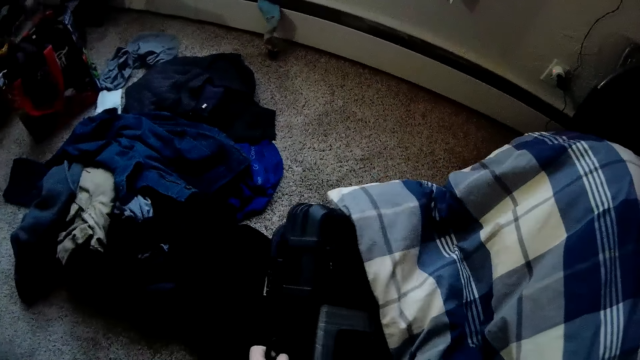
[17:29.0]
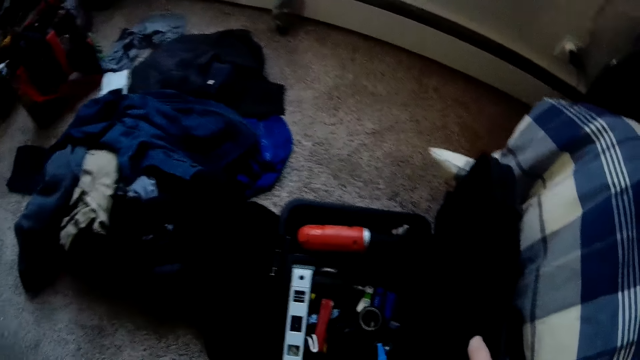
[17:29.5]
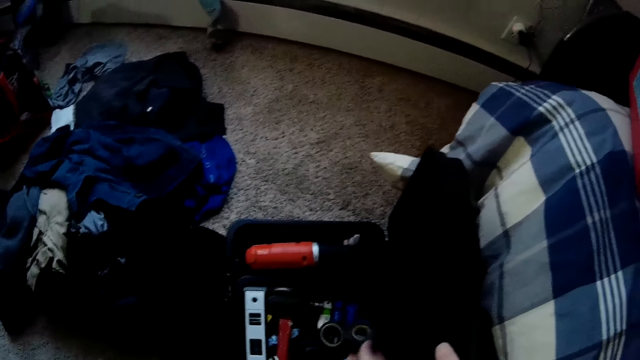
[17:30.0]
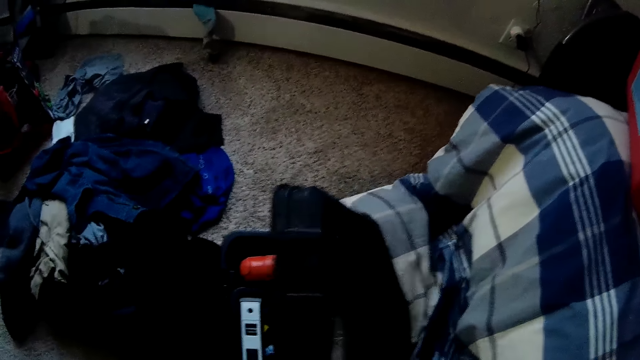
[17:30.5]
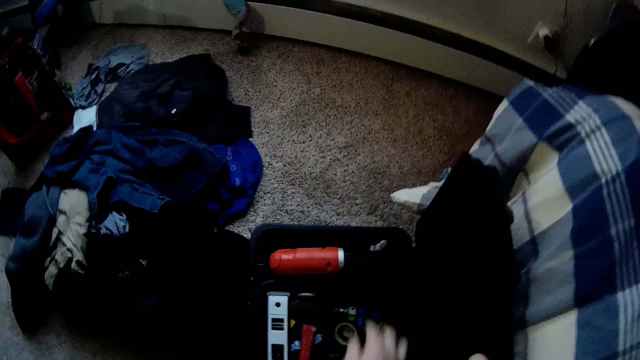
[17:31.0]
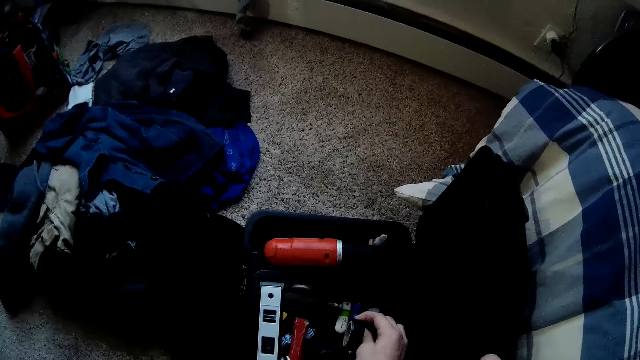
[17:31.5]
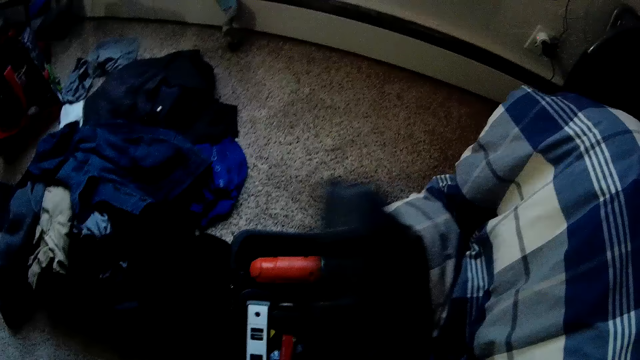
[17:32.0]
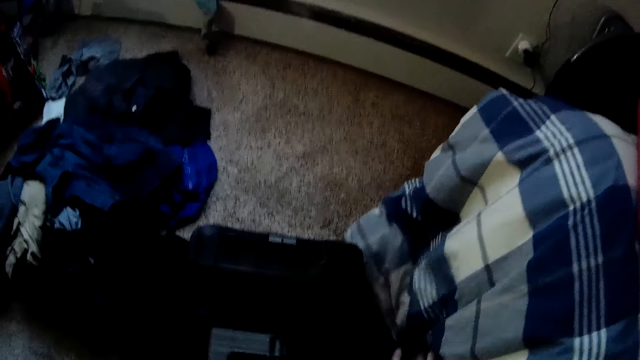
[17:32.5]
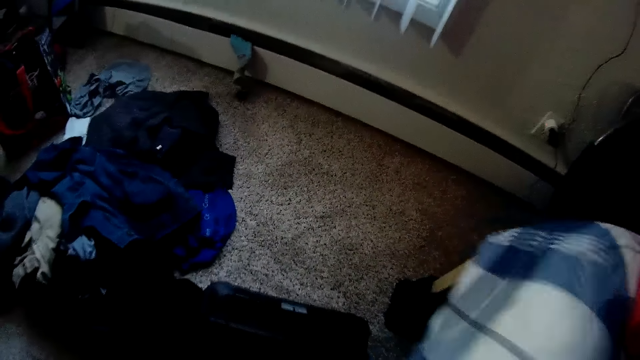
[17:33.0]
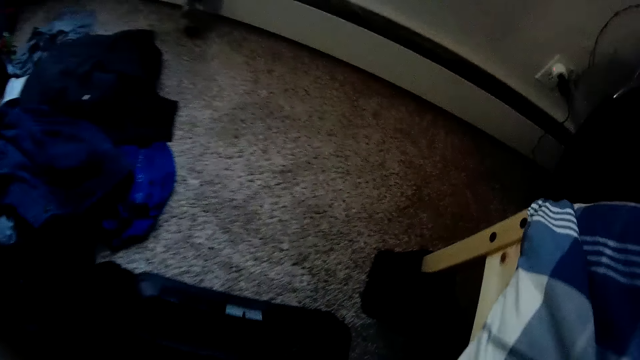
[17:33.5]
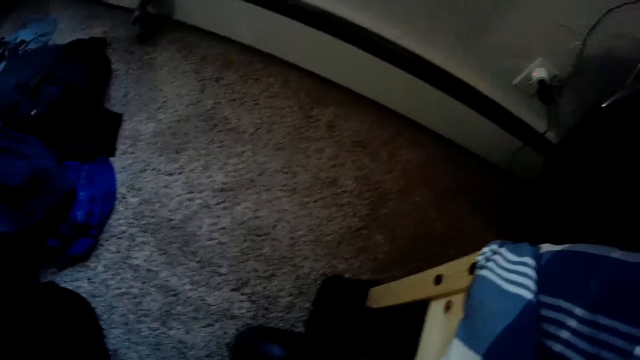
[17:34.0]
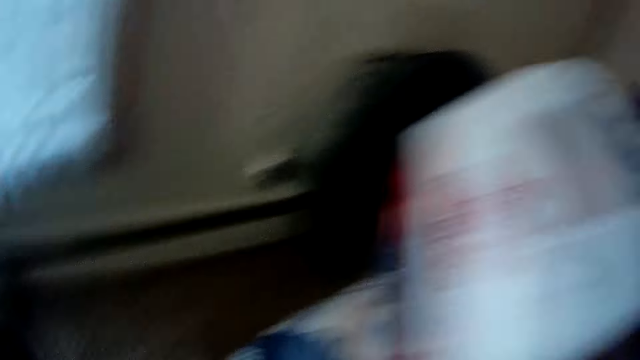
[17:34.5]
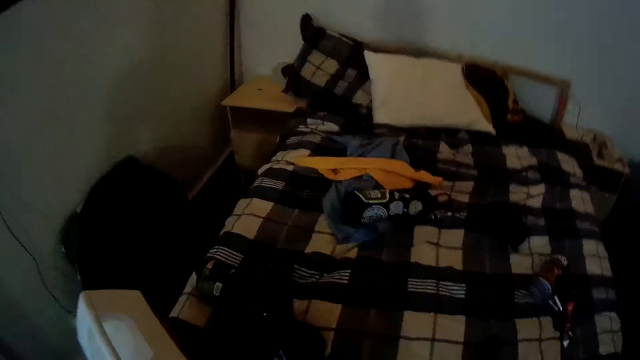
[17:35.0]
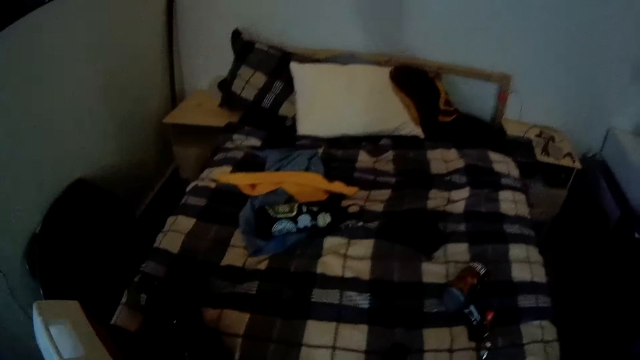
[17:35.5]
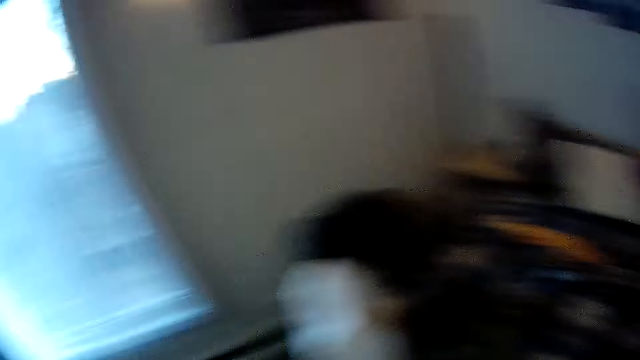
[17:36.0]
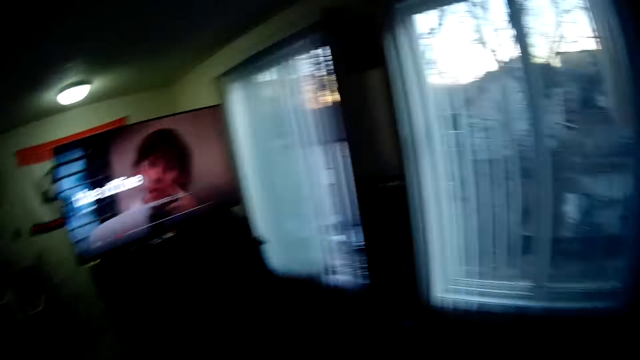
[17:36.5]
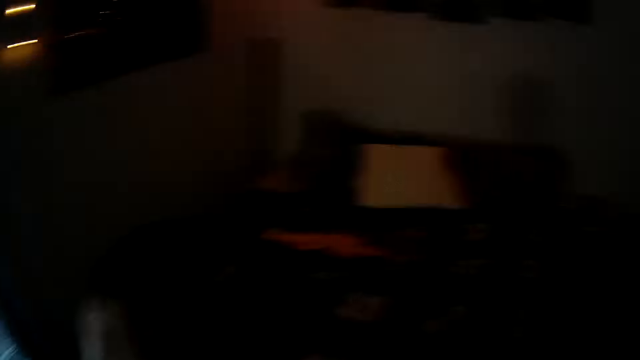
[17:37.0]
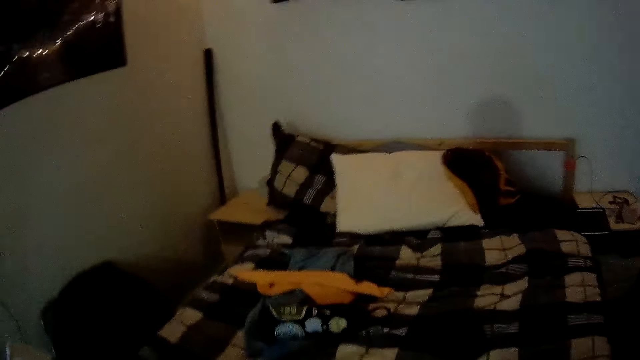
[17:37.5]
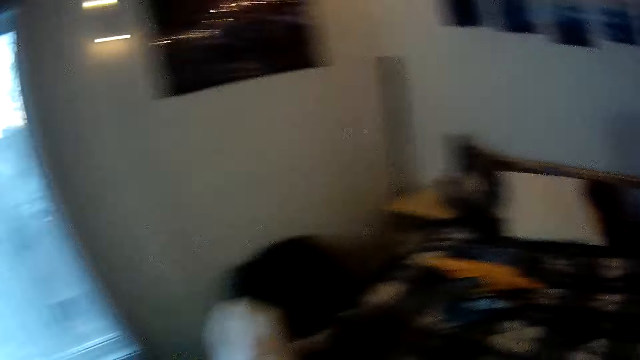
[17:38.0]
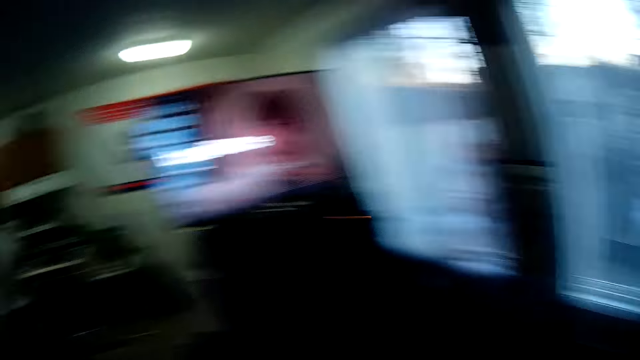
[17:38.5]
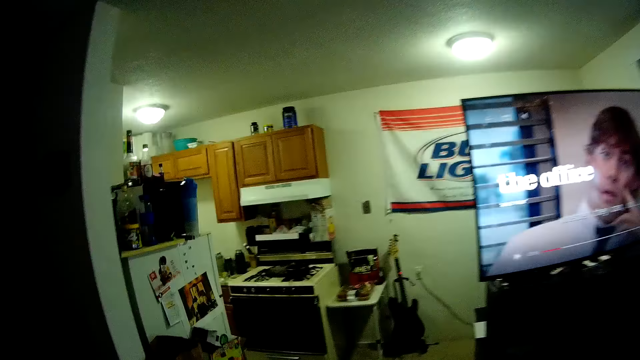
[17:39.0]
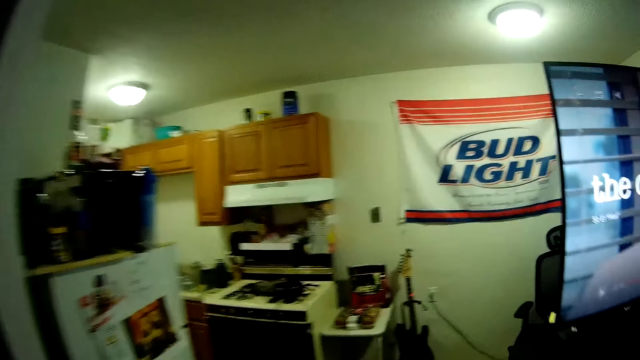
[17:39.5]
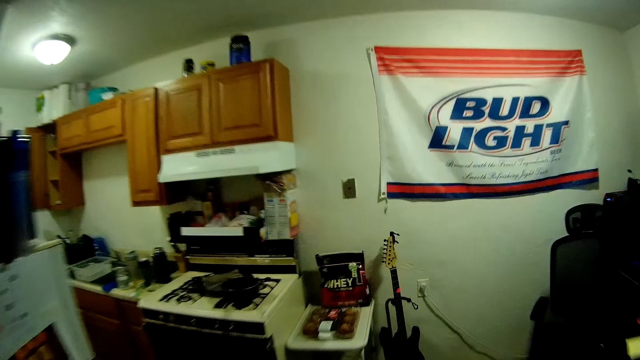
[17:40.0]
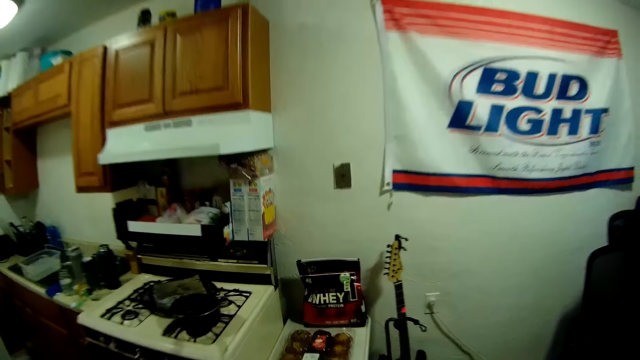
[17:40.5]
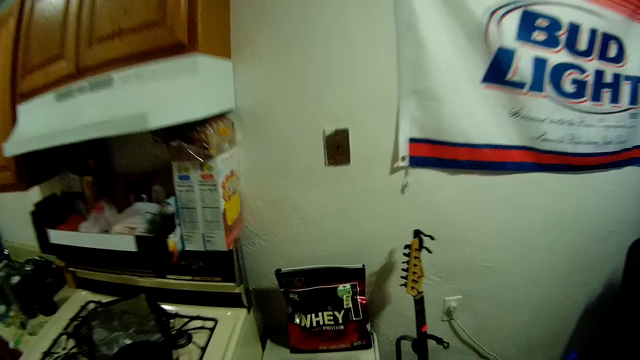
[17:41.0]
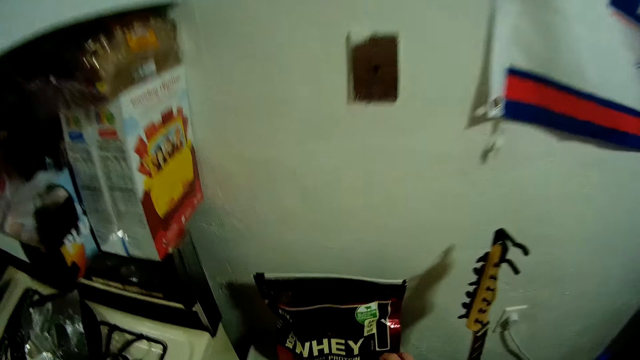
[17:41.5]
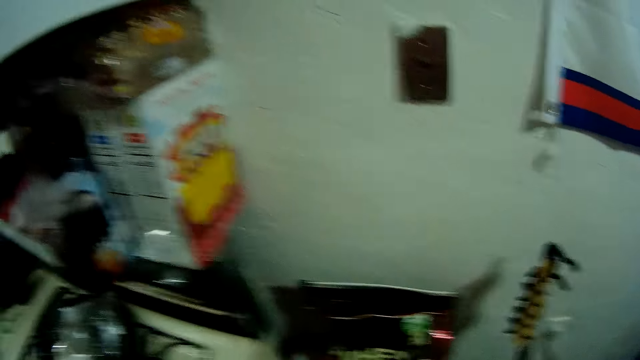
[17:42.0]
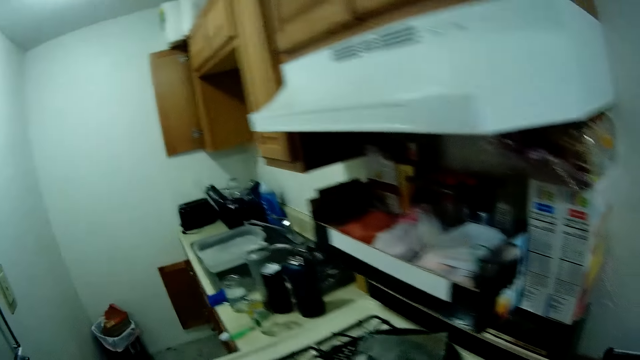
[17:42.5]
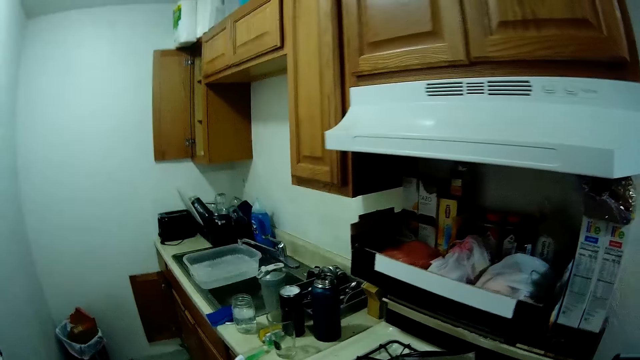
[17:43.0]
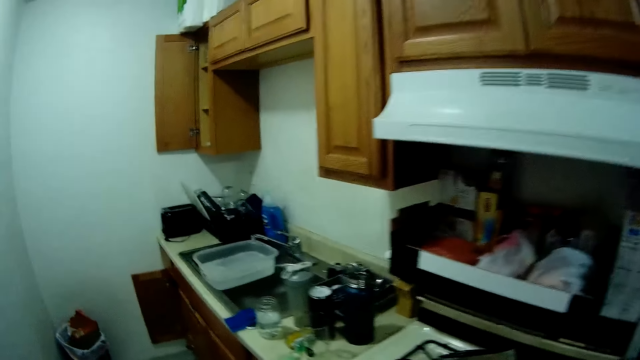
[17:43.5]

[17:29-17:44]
The camera wearer drags the box from under the bed. They open the box. They pick something. They push the box under the bed. They look around. They walk around.

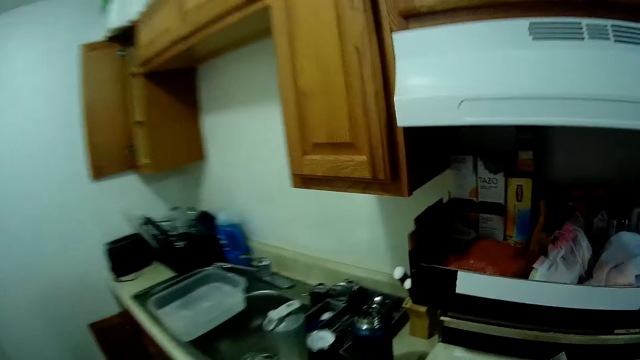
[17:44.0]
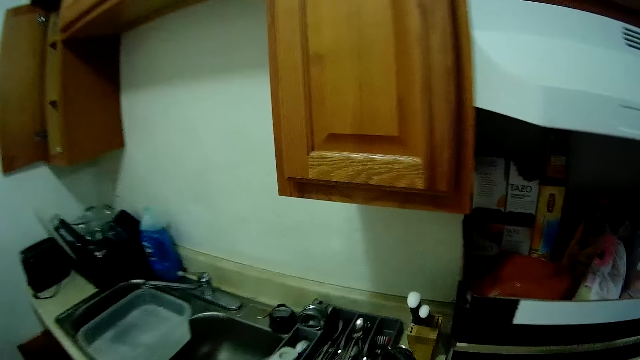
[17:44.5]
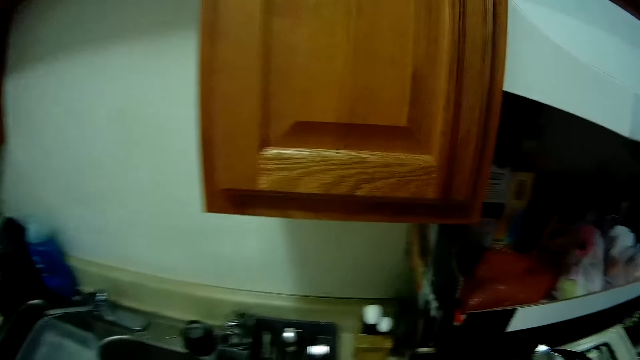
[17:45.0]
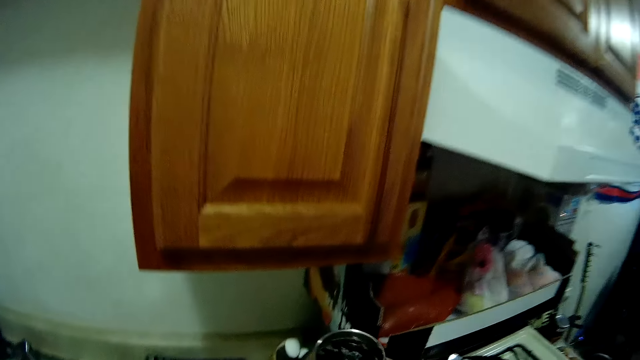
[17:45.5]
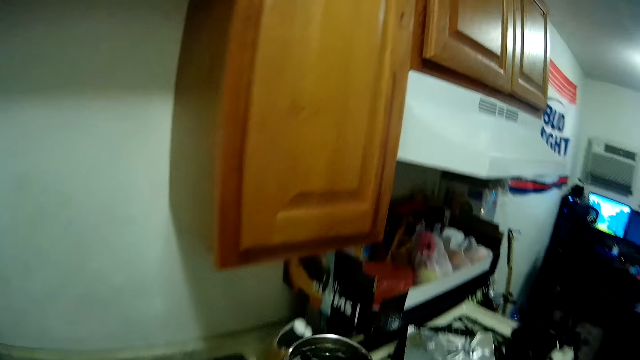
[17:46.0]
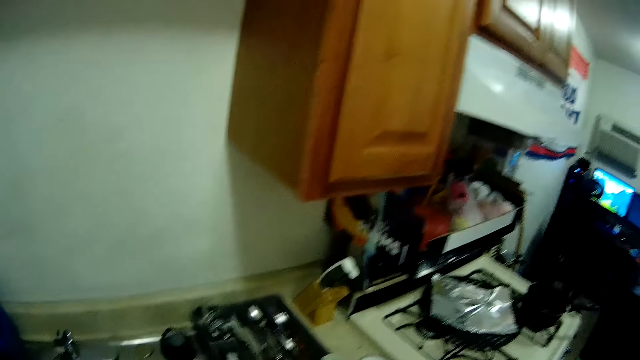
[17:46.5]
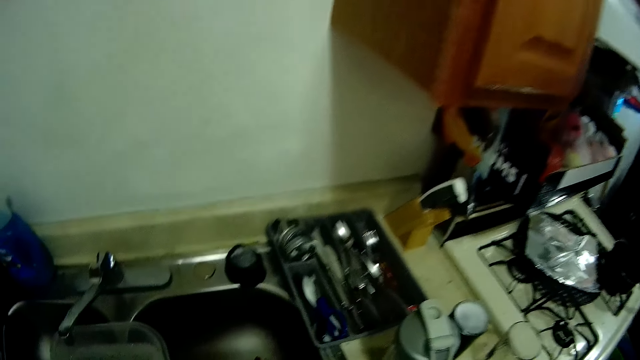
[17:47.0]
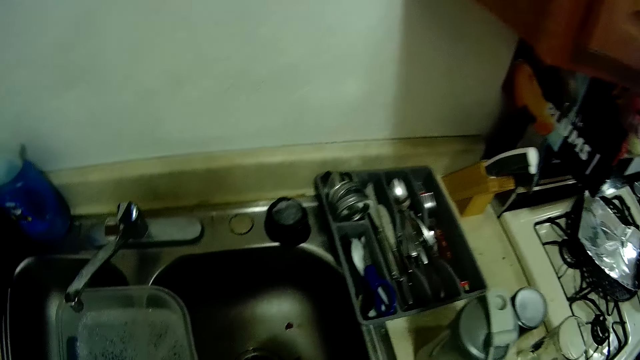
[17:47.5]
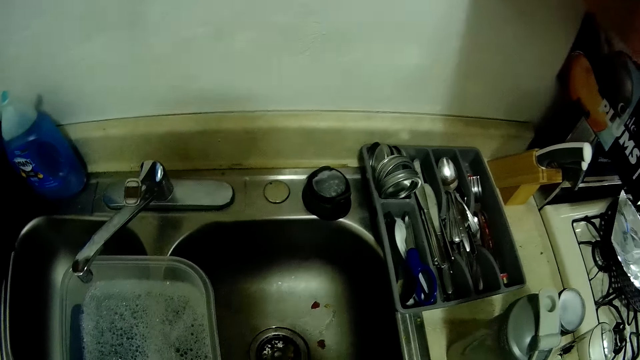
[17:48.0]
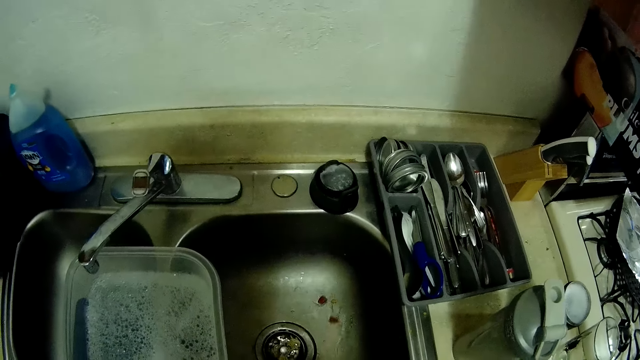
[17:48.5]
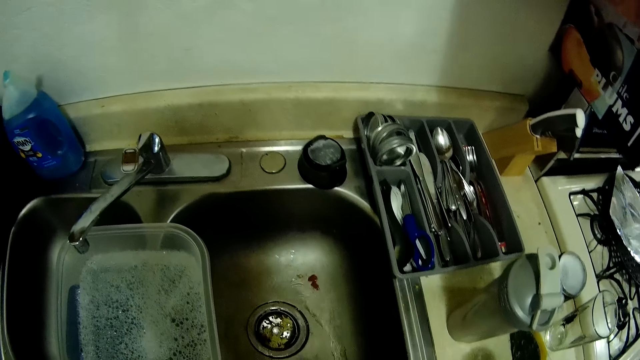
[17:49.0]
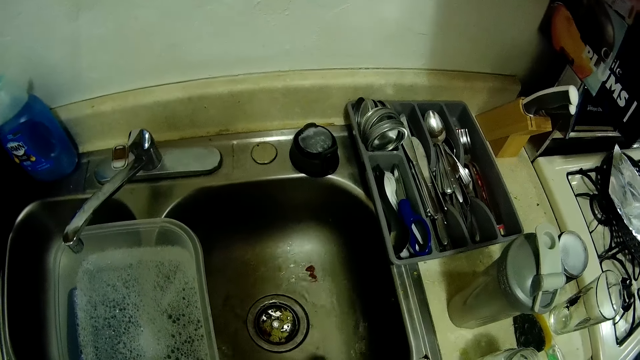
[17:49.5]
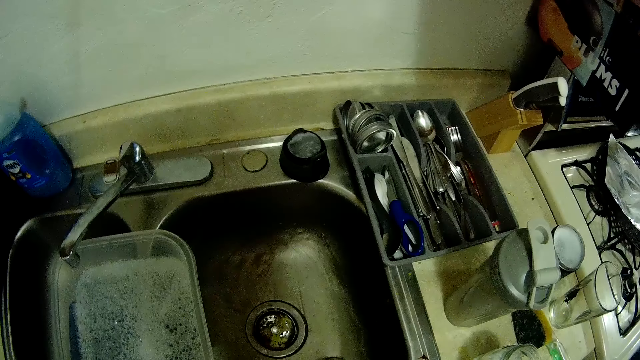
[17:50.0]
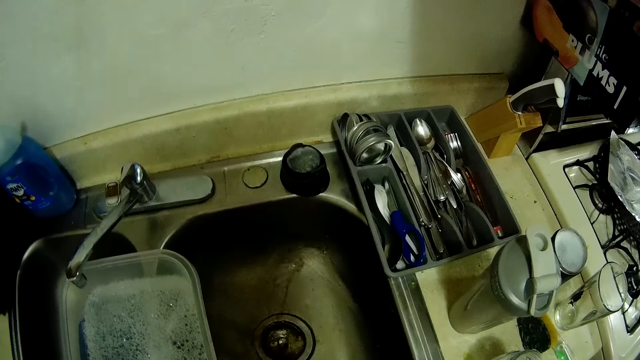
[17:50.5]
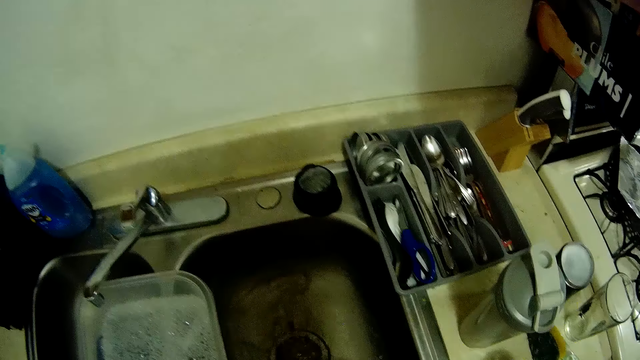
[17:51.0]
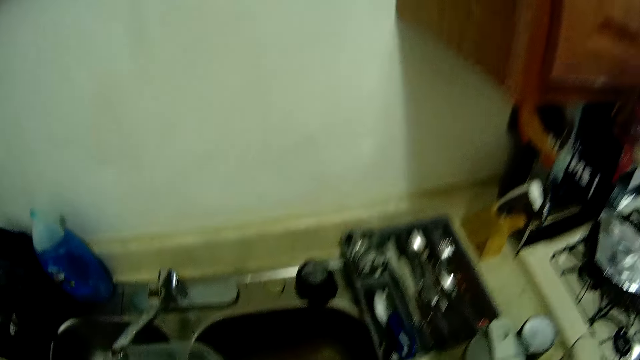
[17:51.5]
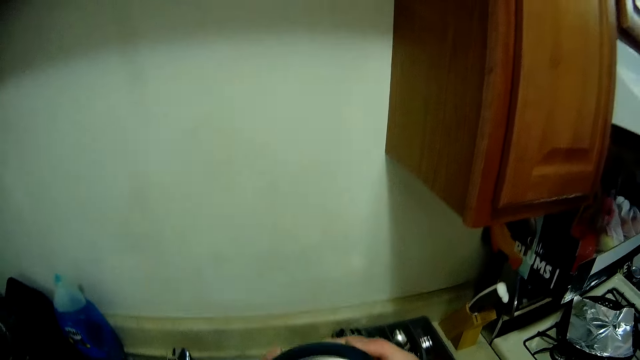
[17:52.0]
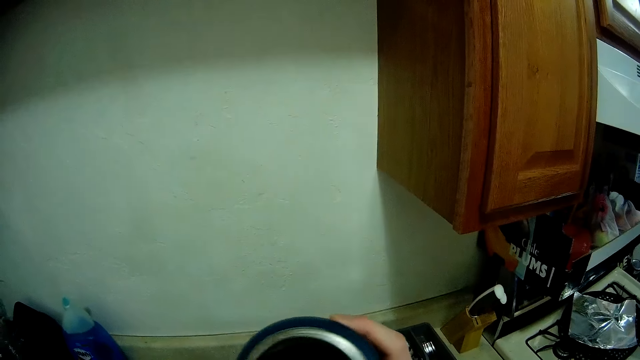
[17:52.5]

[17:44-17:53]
The camera wearer pours water in the sink.
